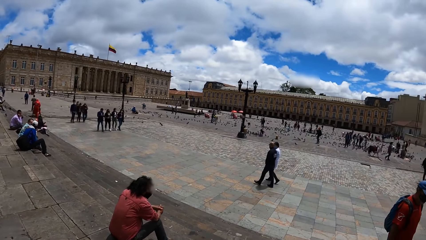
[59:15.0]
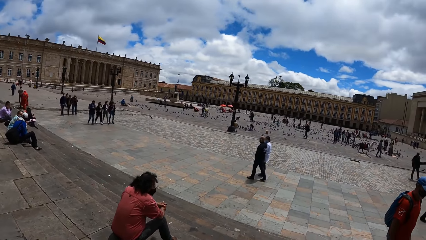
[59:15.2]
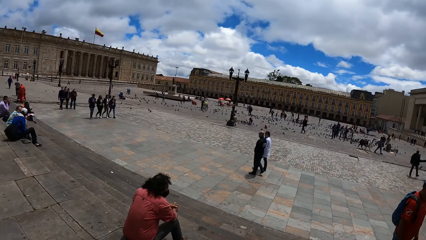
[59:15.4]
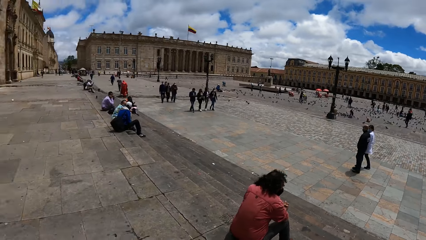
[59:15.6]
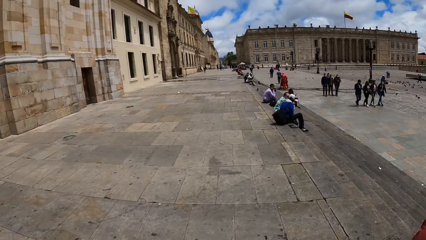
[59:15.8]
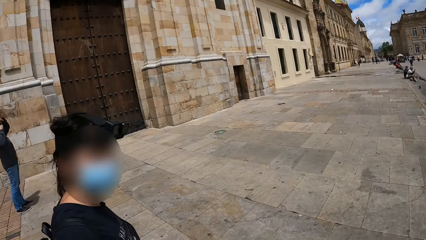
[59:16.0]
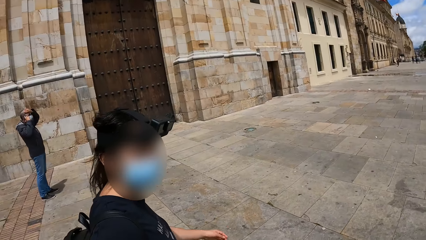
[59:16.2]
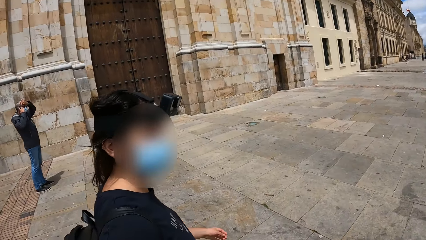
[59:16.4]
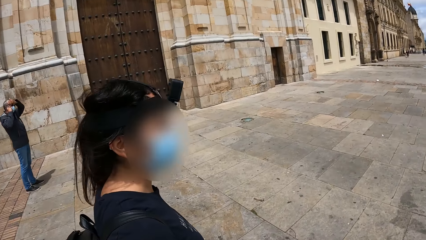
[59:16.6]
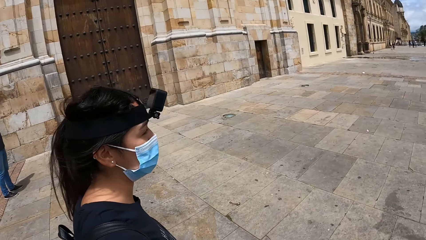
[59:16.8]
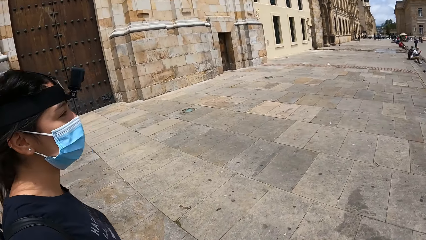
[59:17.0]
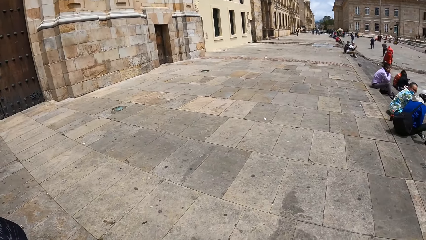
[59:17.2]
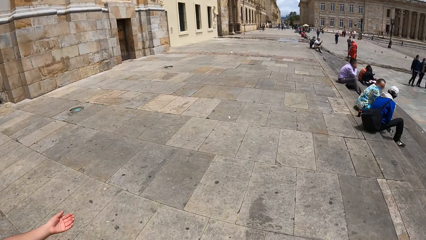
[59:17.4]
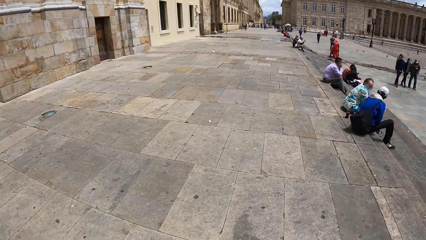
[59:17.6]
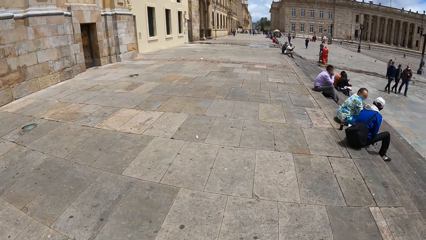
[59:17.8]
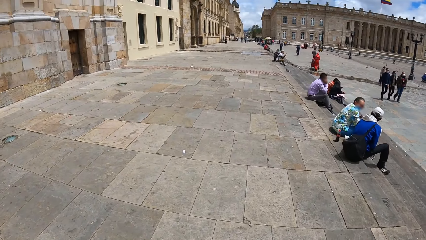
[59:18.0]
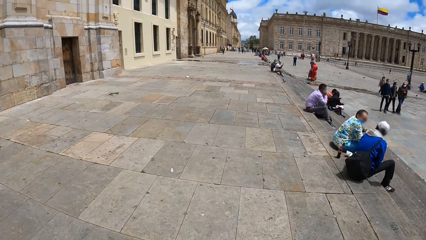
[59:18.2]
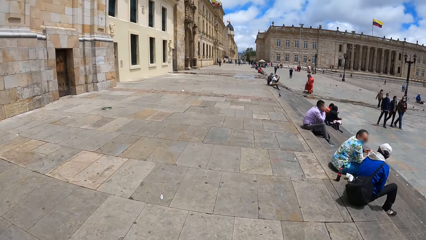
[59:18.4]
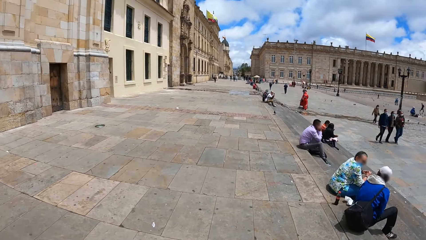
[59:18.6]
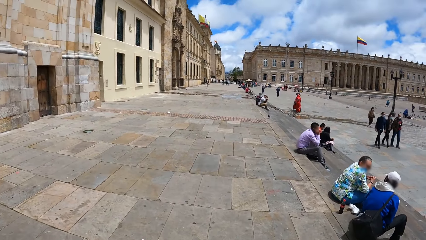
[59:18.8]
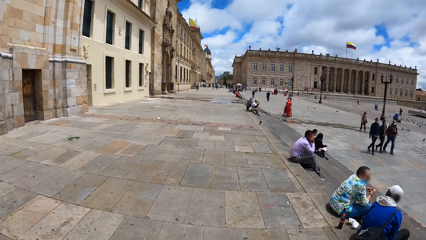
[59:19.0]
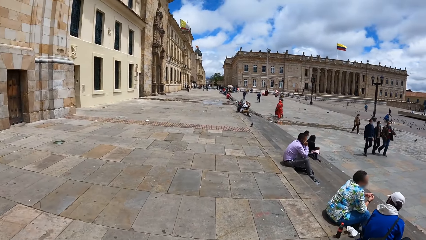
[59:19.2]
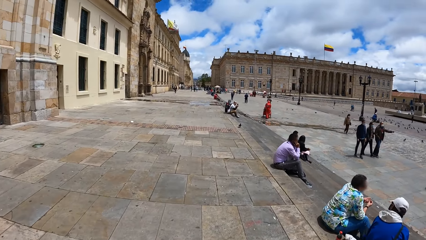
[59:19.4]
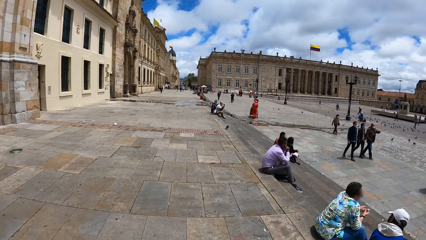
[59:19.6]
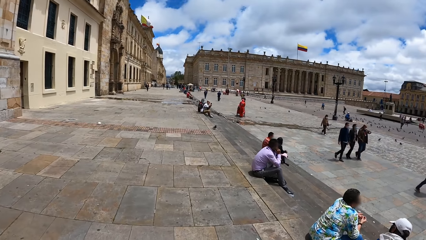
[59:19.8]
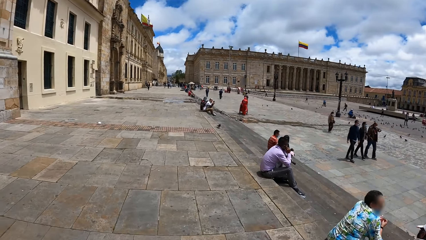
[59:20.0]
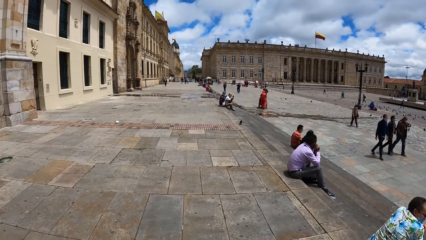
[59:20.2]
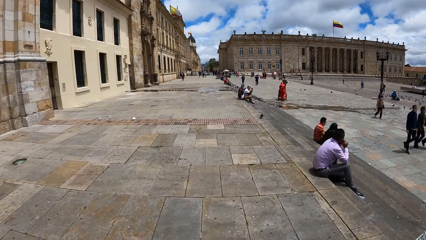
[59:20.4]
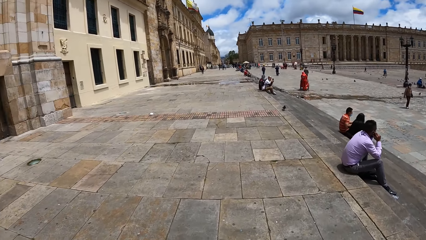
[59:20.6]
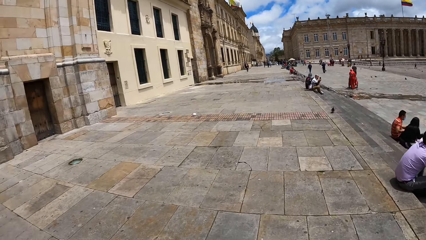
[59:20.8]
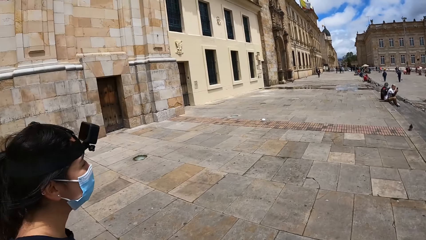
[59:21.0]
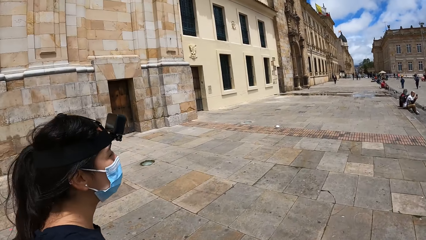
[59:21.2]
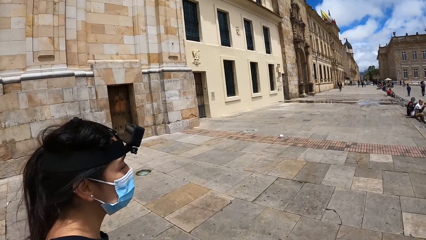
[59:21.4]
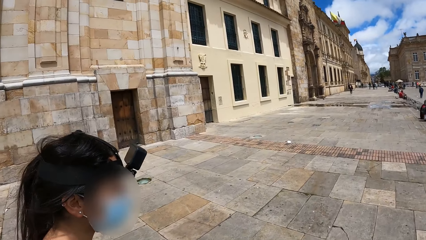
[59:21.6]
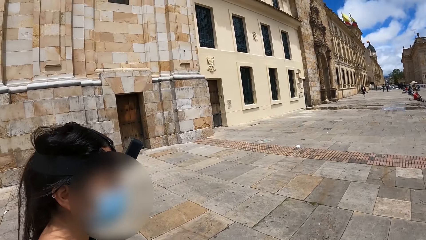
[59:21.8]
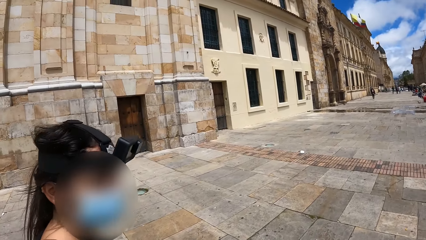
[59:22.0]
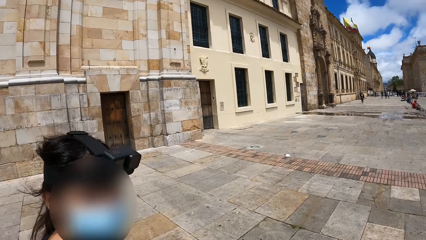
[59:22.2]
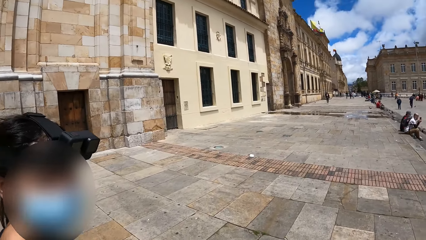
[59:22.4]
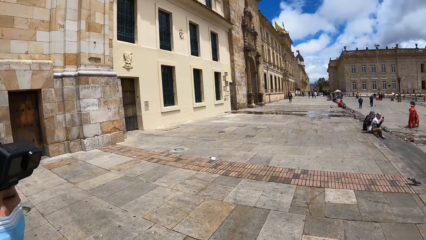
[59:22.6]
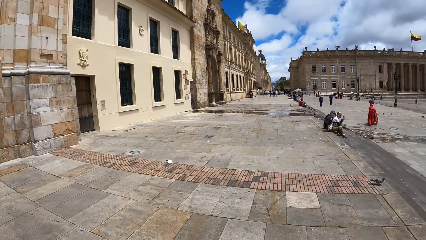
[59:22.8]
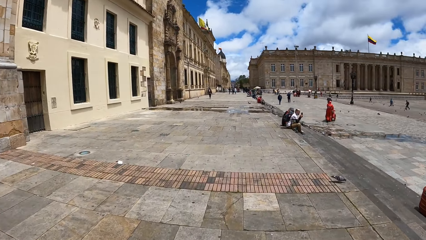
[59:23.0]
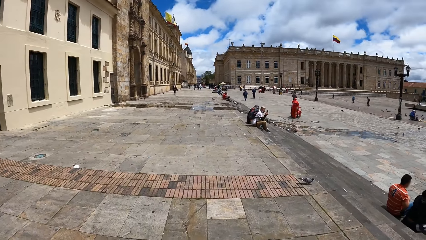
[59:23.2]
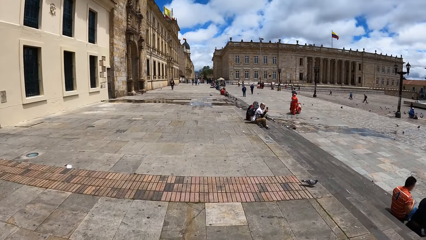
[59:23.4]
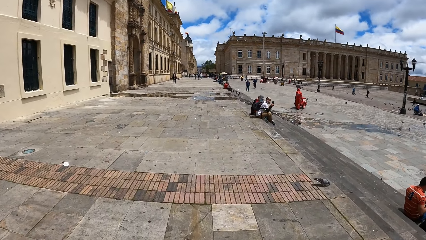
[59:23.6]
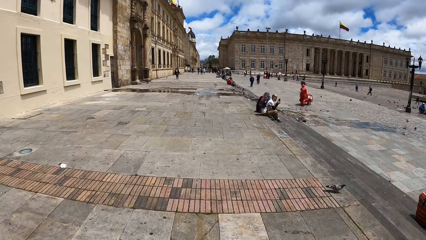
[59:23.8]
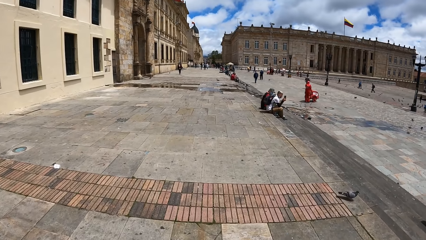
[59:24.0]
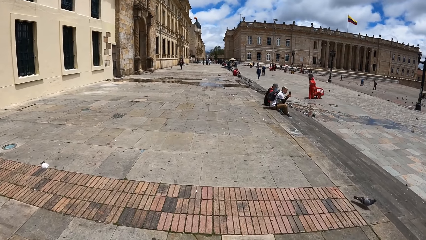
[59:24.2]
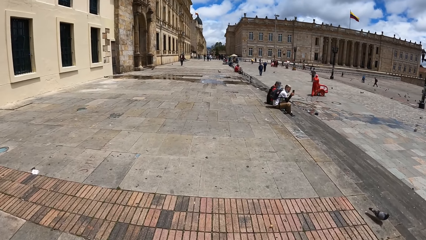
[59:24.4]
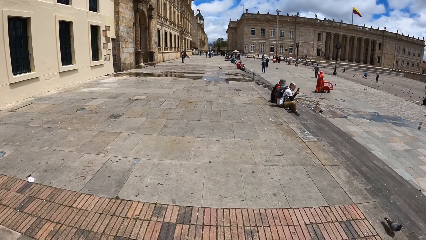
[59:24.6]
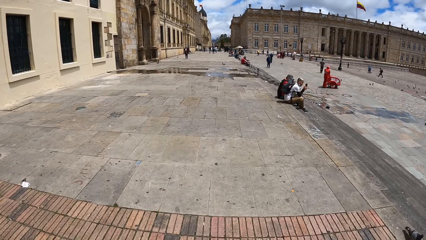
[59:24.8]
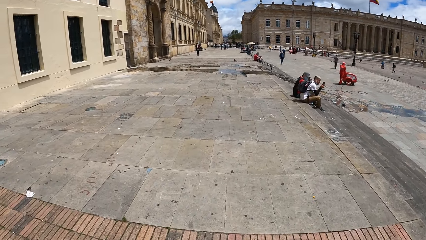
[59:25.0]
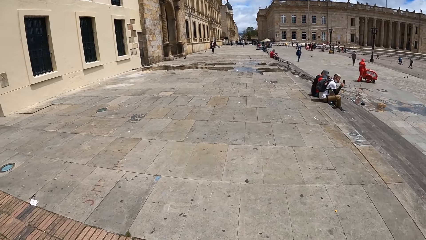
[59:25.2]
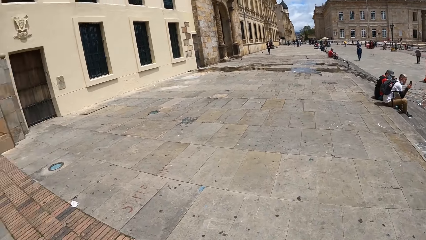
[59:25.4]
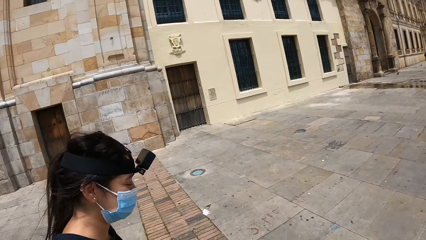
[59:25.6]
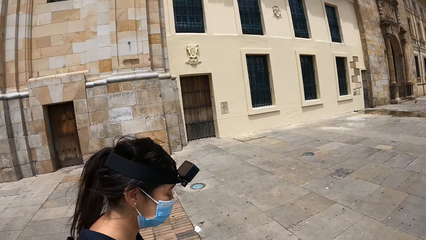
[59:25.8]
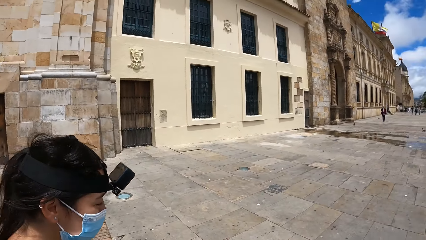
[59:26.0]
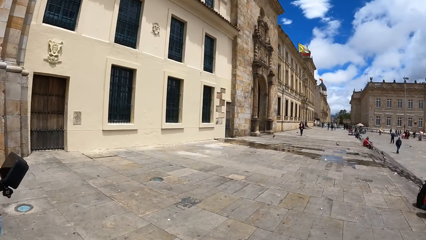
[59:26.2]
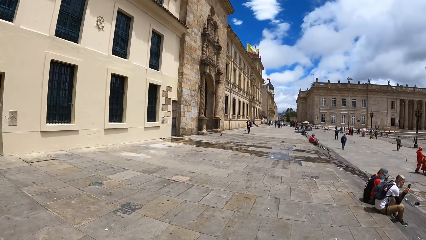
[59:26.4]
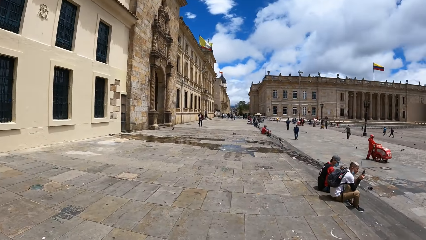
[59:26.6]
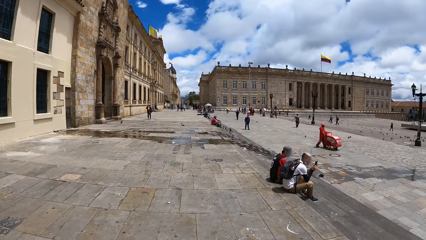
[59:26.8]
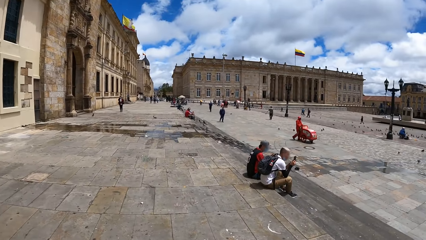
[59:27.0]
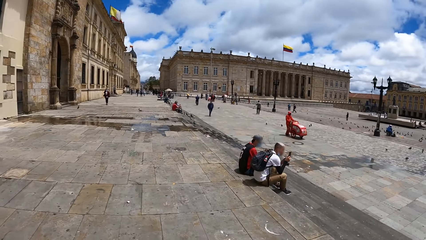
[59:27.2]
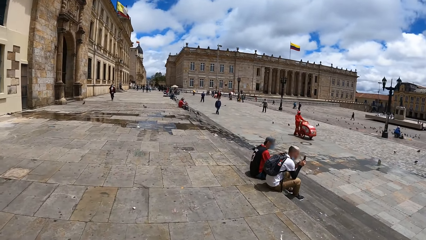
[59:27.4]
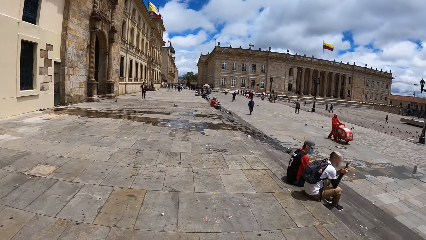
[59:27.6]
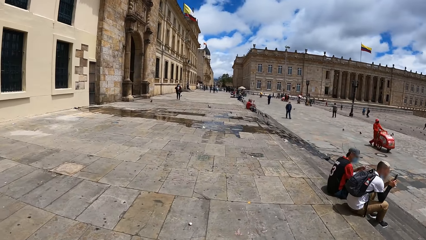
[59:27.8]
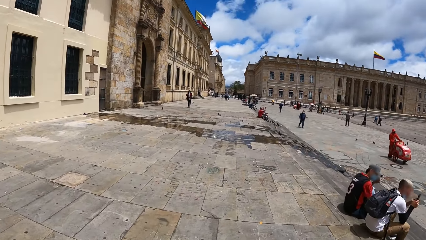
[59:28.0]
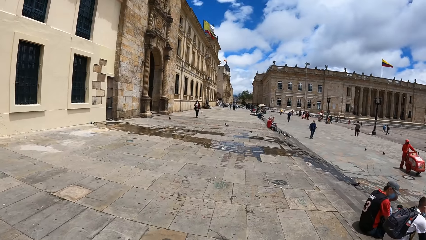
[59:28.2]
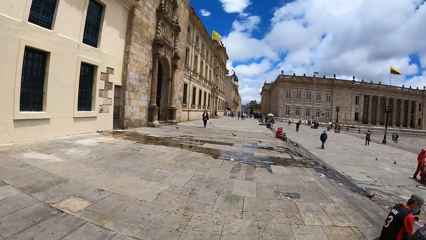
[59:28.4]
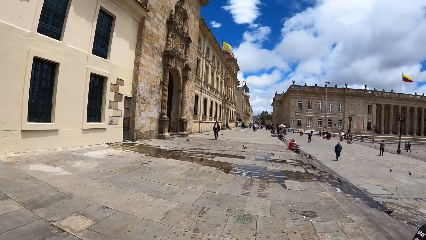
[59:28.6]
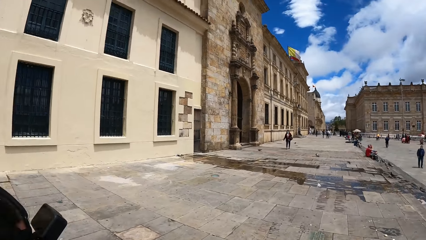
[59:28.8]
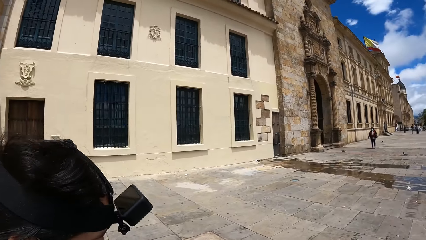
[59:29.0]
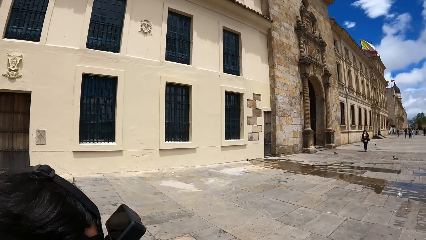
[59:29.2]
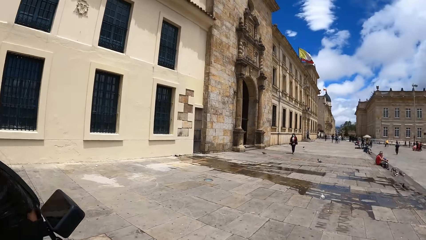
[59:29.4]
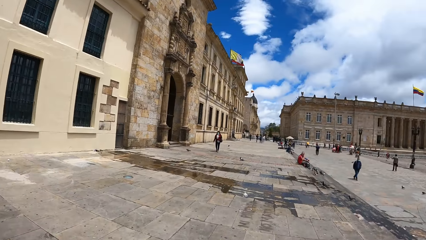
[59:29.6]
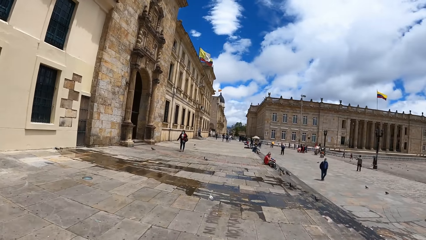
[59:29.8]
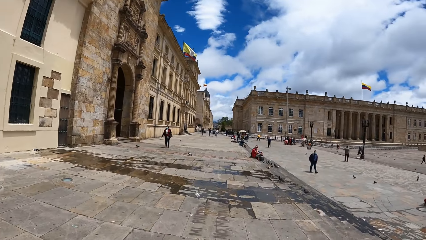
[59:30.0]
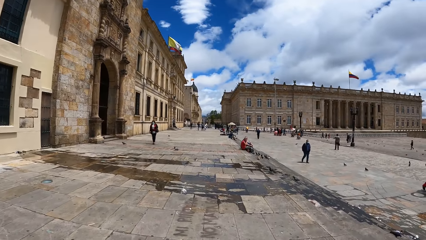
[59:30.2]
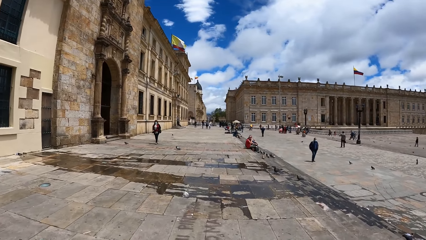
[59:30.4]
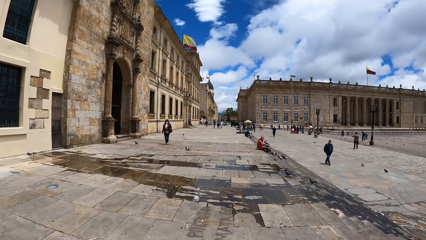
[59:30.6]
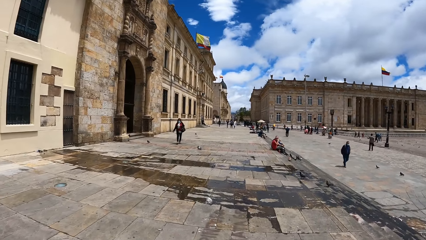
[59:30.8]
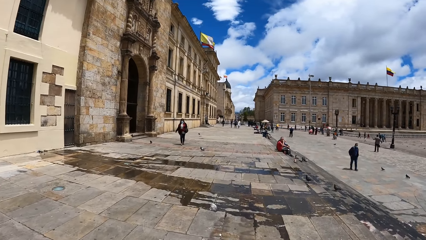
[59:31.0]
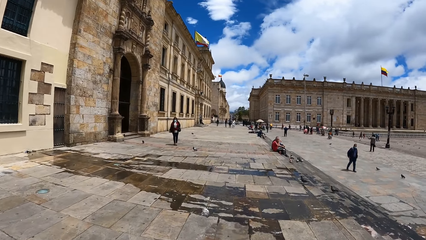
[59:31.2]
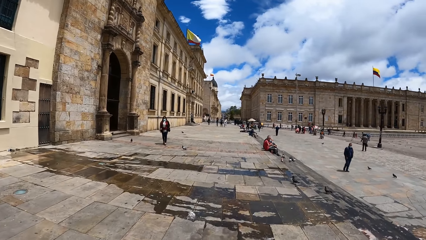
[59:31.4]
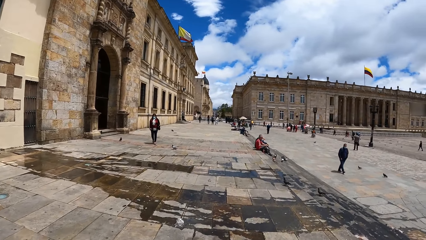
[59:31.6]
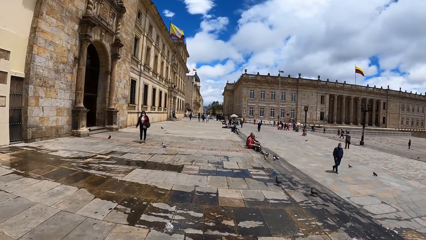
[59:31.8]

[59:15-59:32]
The camera wearer turns around. They walk around. They turn around. They walk around. They turn around. They walk around. They turn around.
